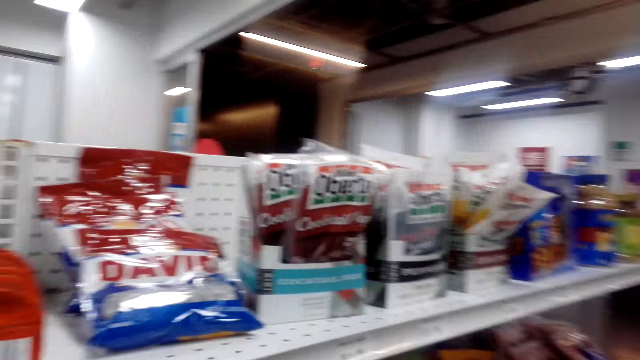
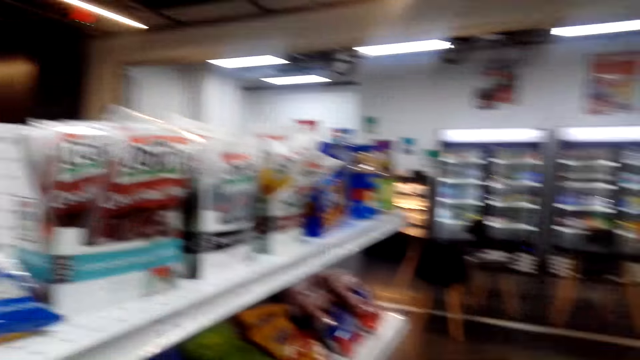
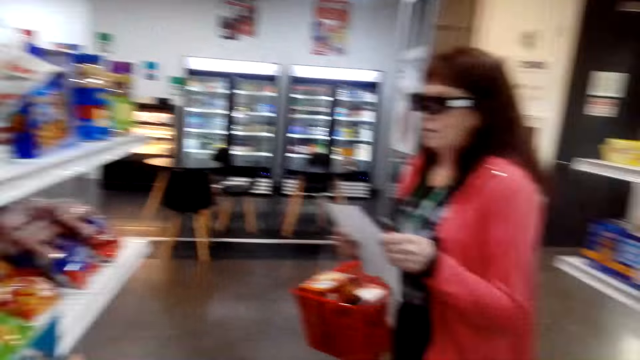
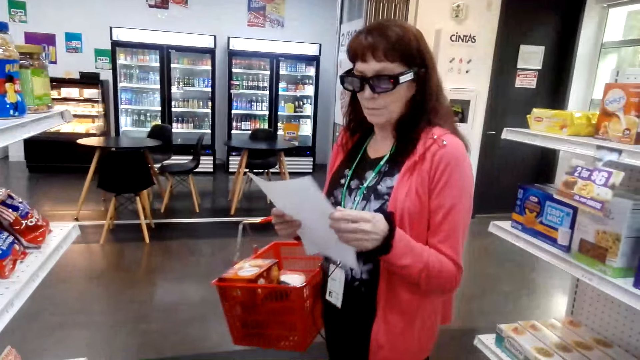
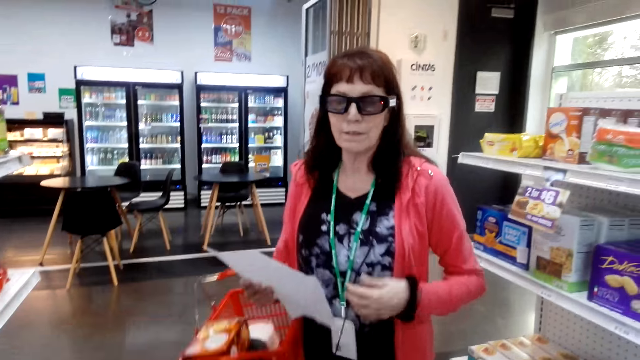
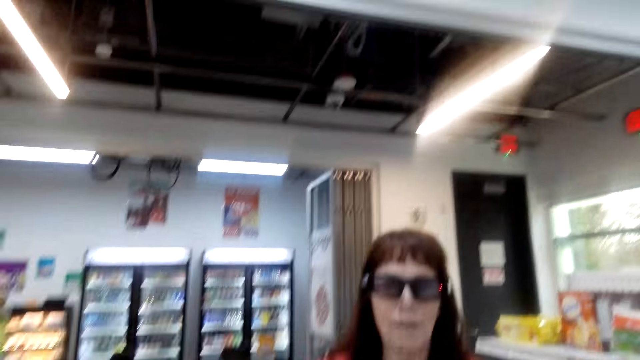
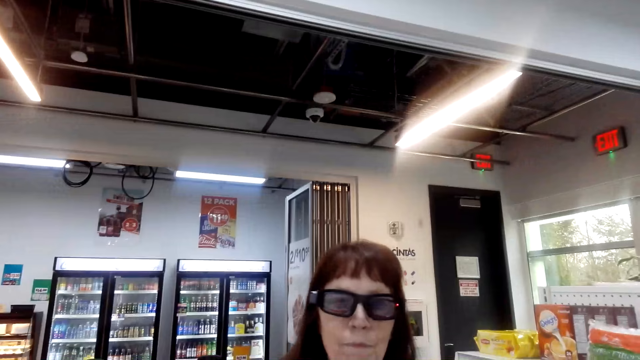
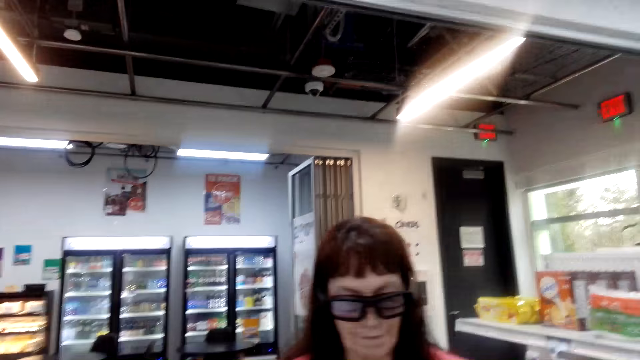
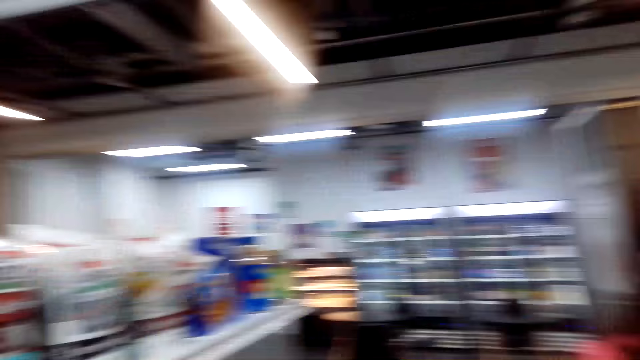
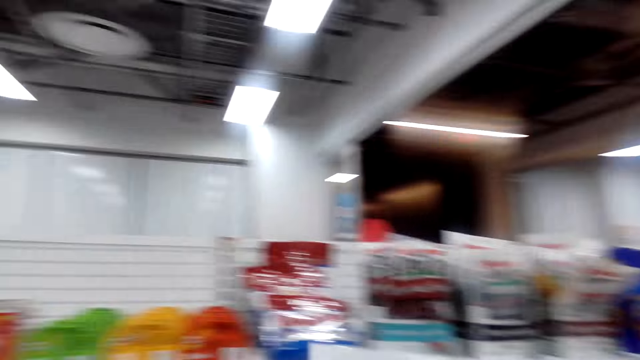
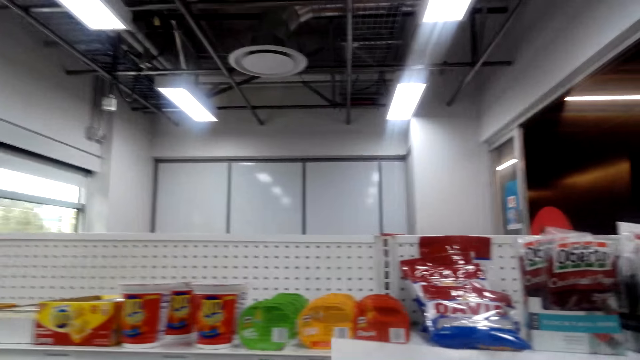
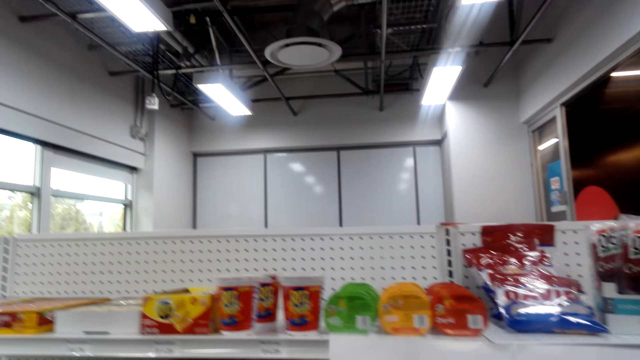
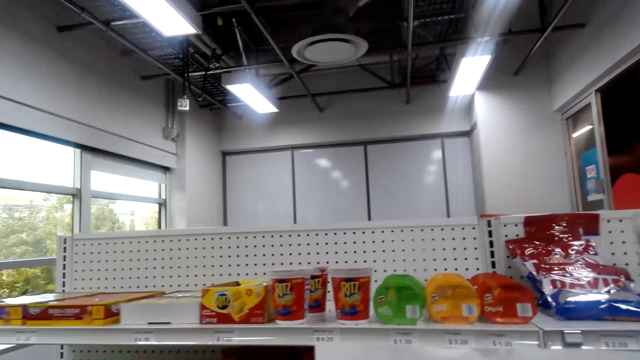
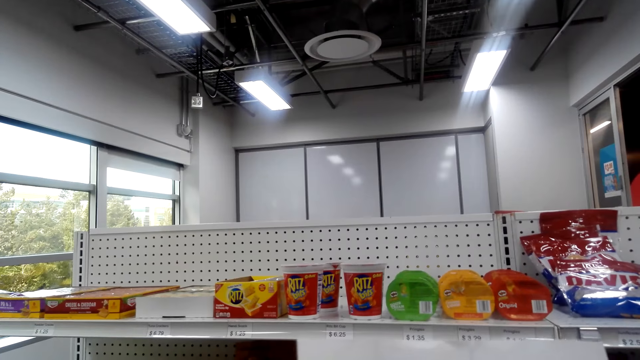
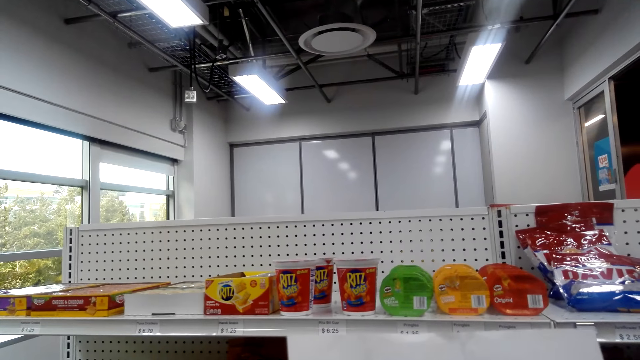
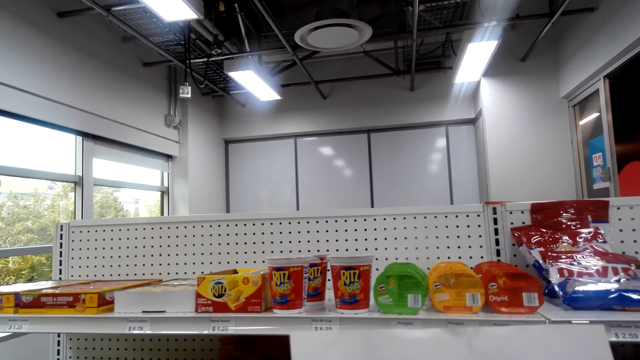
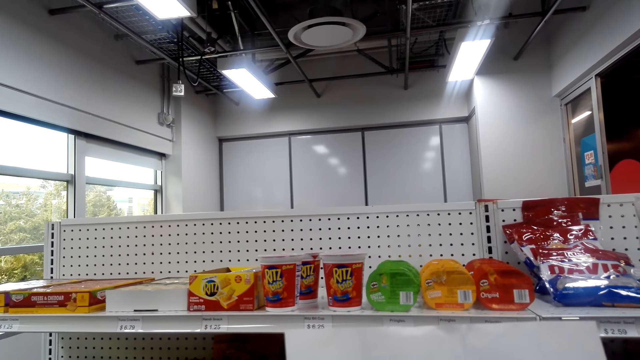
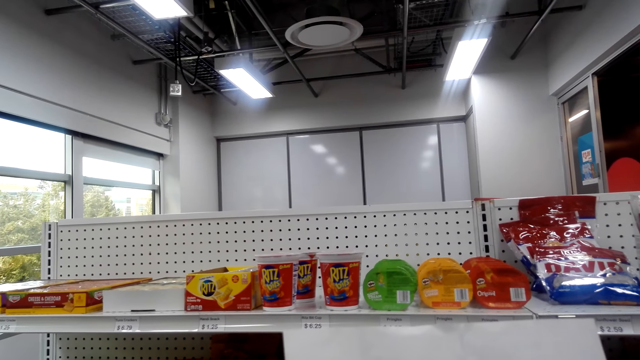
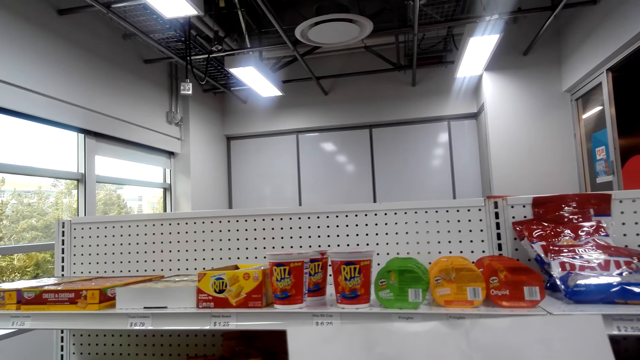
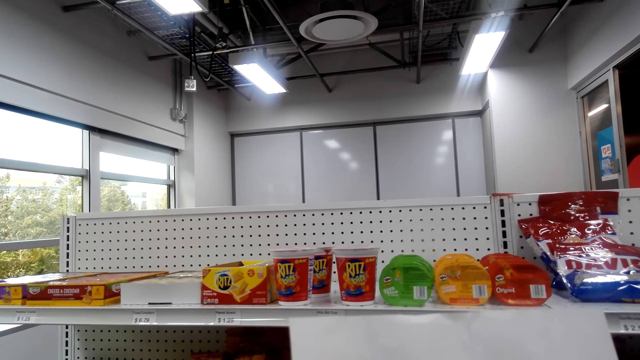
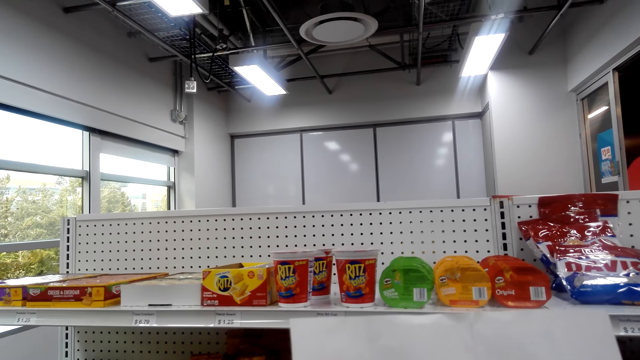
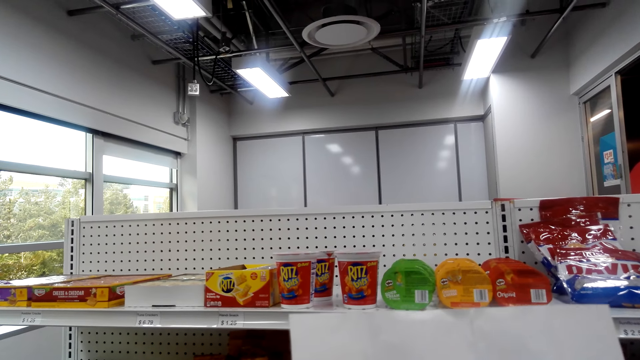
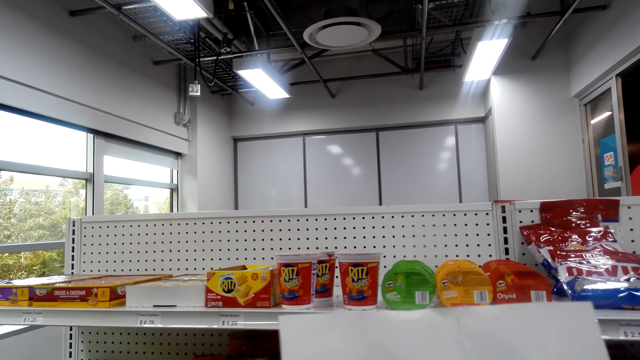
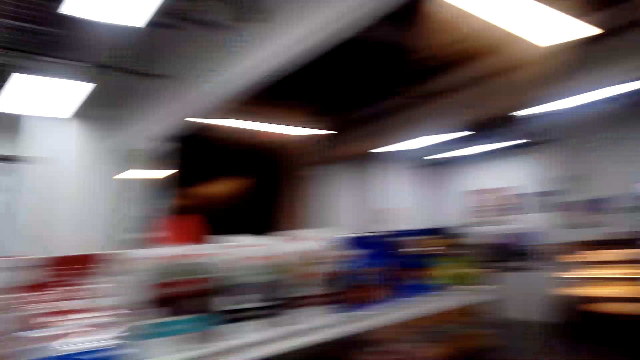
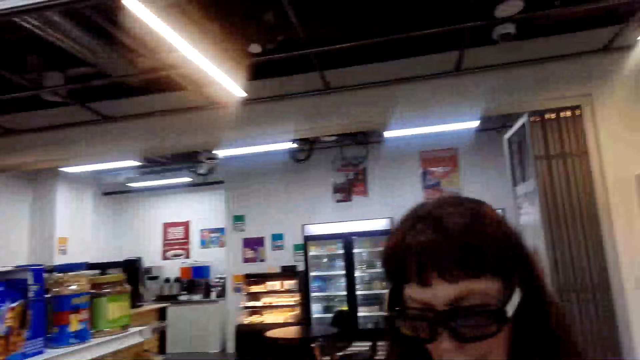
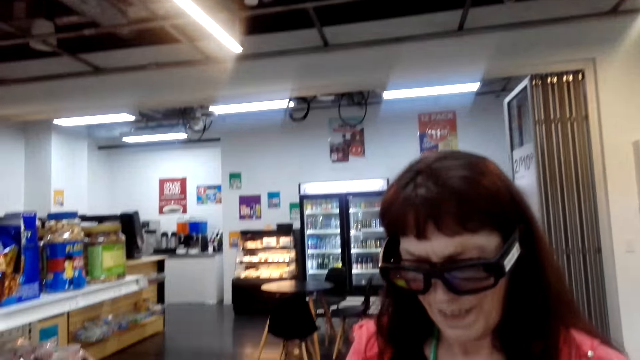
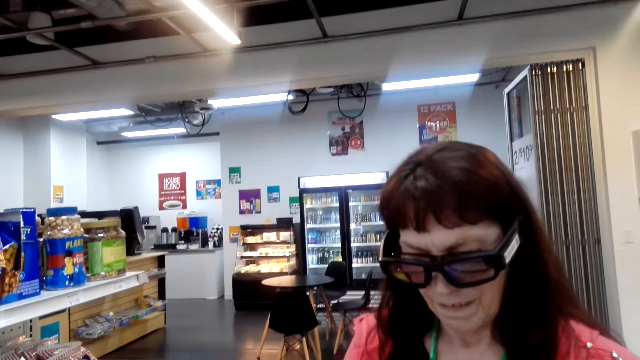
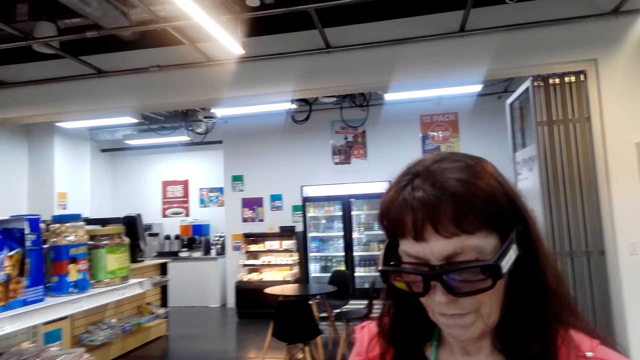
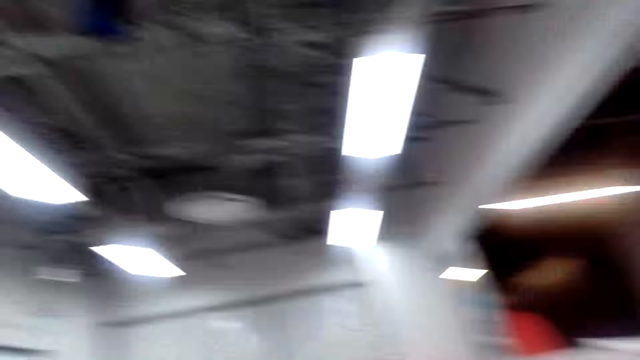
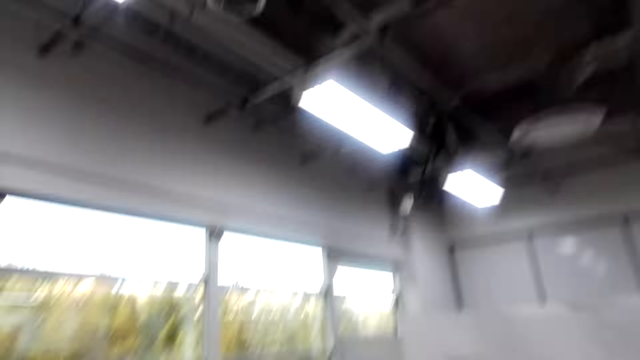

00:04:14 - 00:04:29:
A lady talks to the camera wearer, holding a paper list. The camera wearer talks. They look around the shelves. The lady talks. The camera wearer talks. The lady talks. The camera wearer looks around the supermarket.

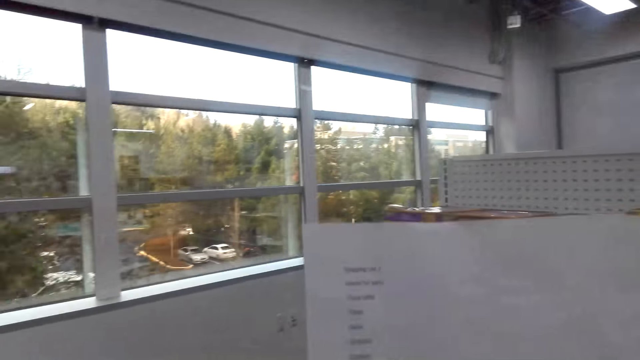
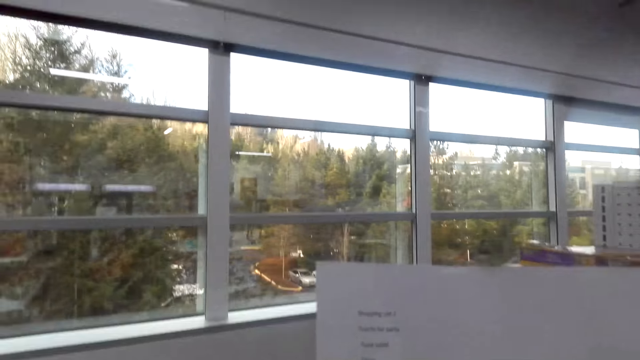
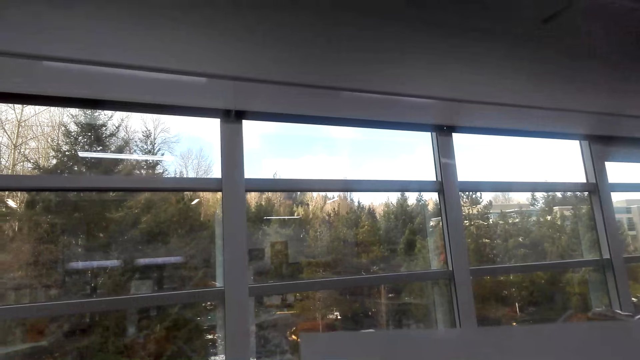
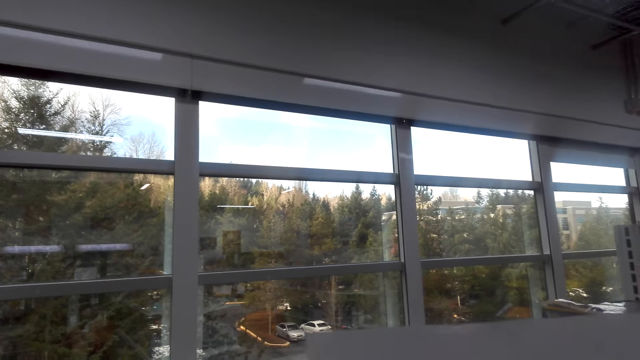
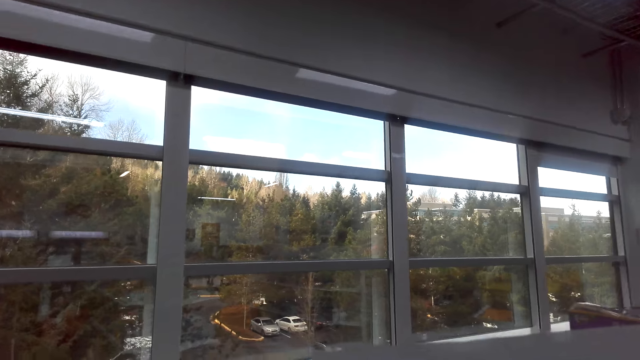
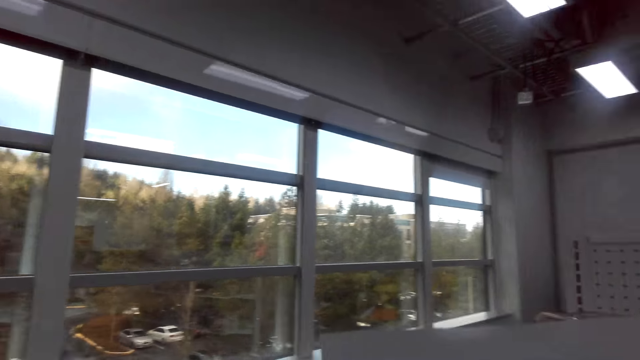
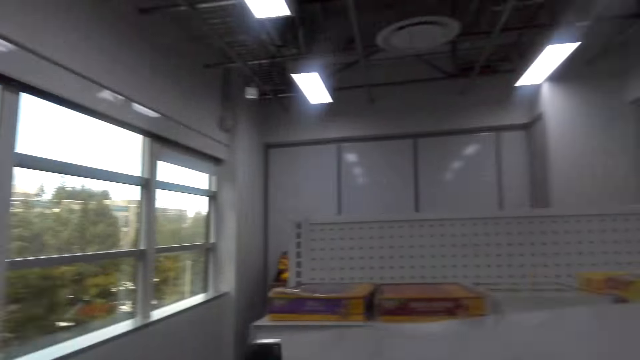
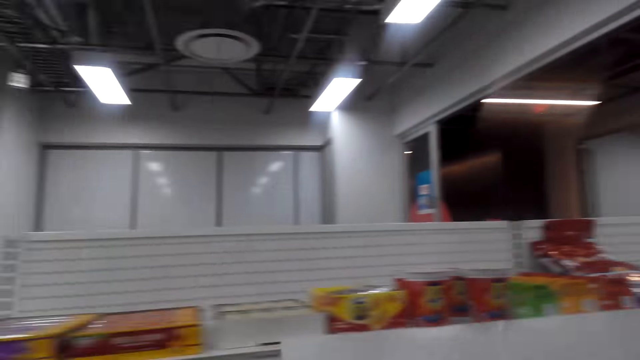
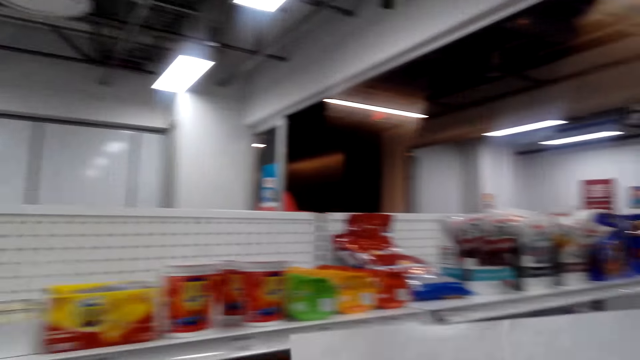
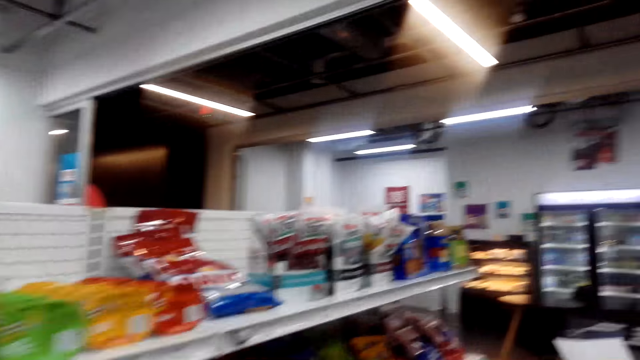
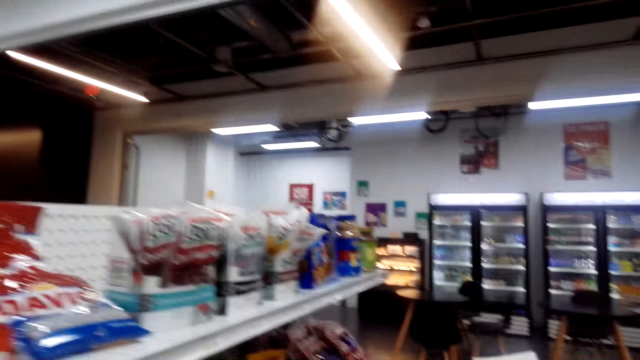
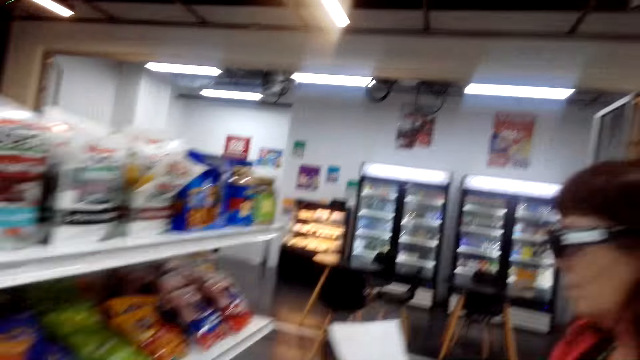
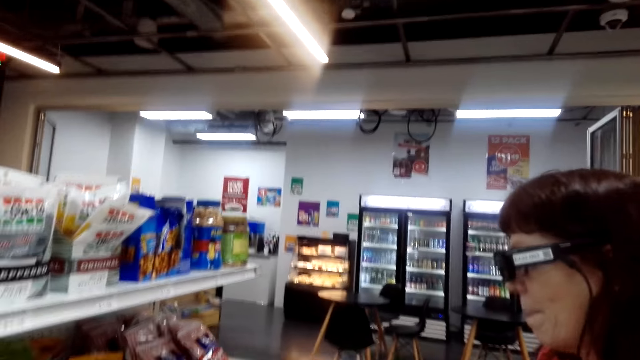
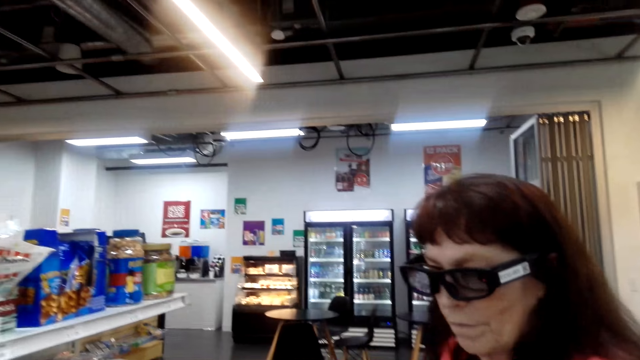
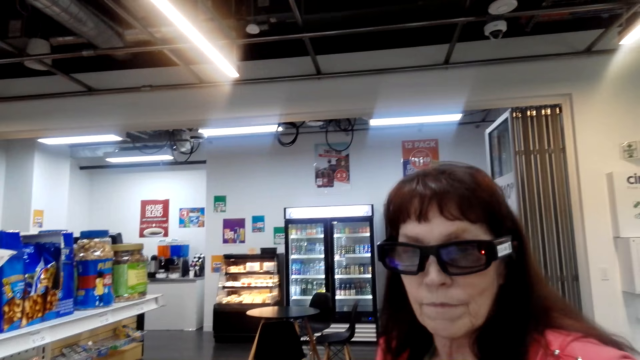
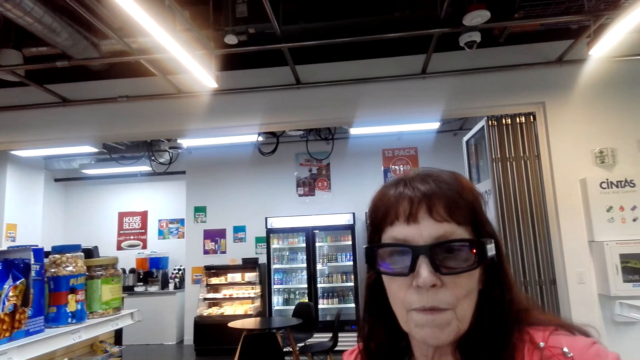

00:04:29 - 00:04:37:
The camera wearer reads the paper. They talk. A person talks. The camera wearer looks around the supermarket. They talk.
